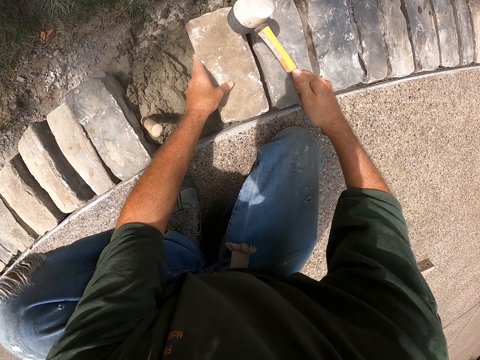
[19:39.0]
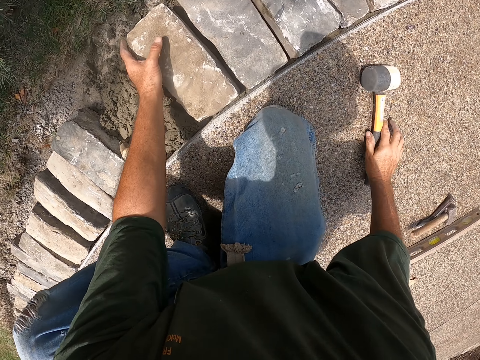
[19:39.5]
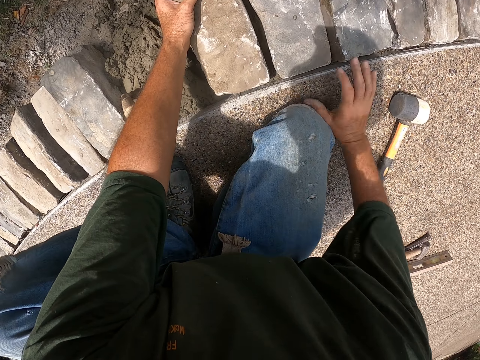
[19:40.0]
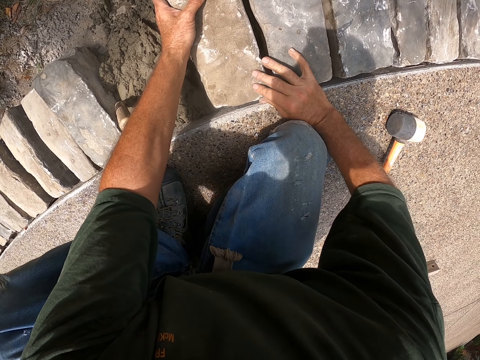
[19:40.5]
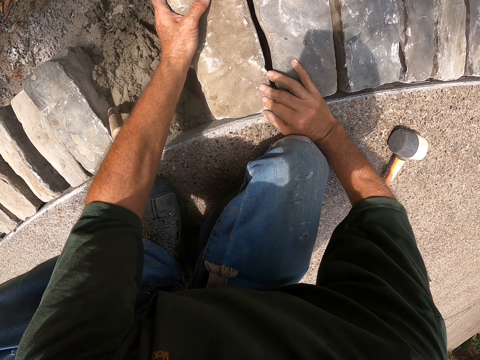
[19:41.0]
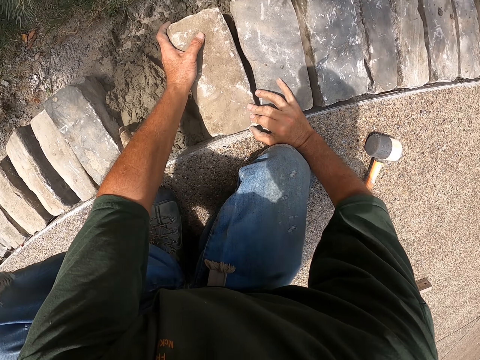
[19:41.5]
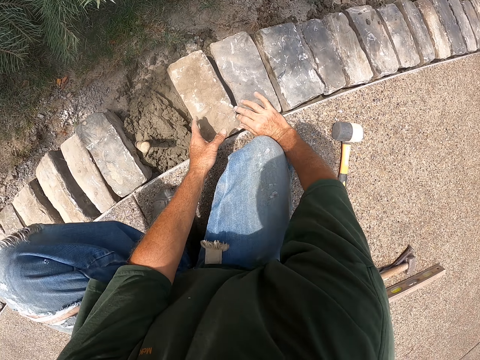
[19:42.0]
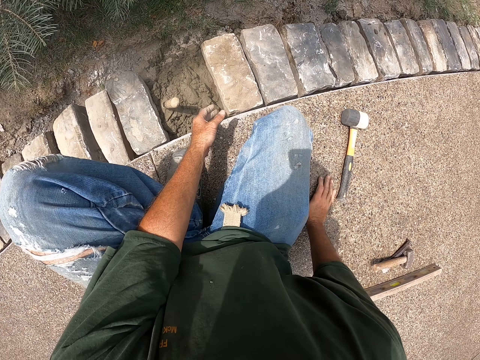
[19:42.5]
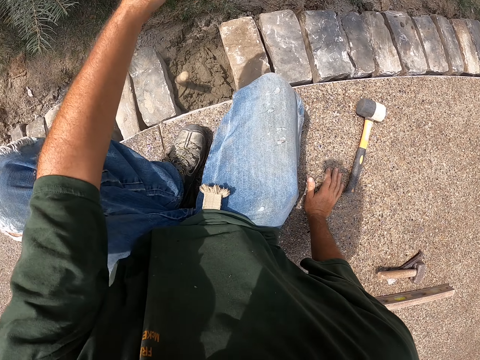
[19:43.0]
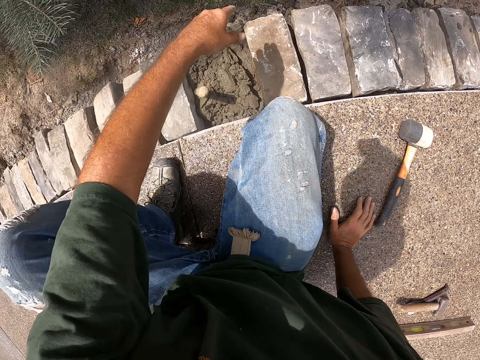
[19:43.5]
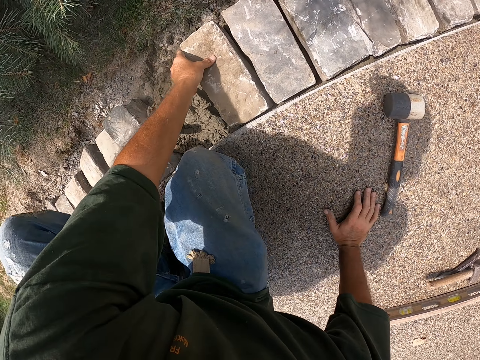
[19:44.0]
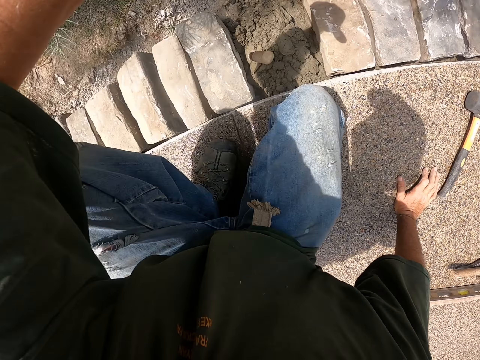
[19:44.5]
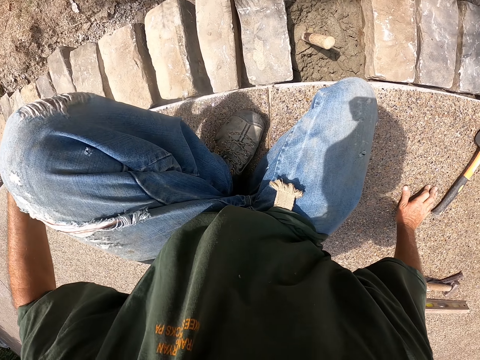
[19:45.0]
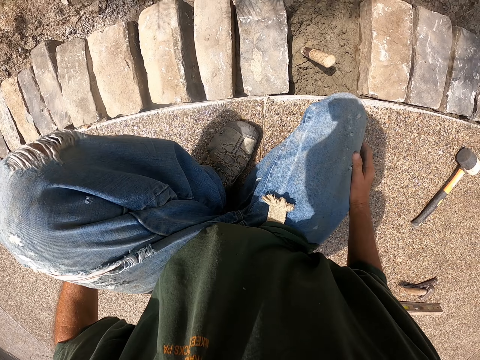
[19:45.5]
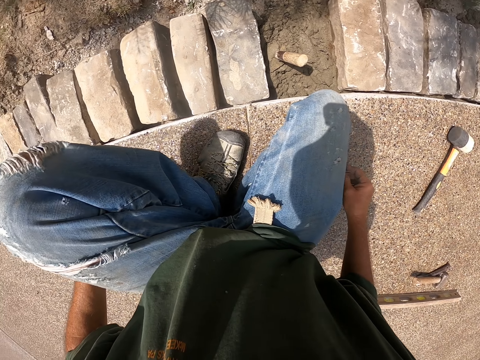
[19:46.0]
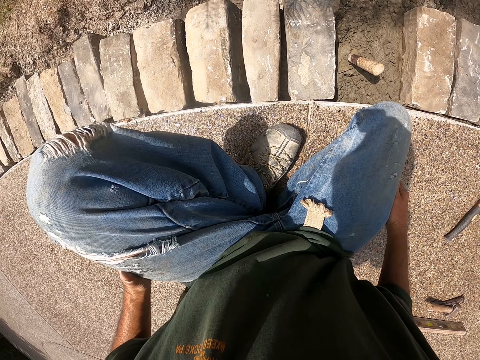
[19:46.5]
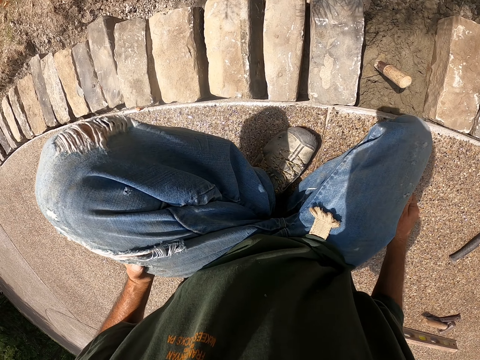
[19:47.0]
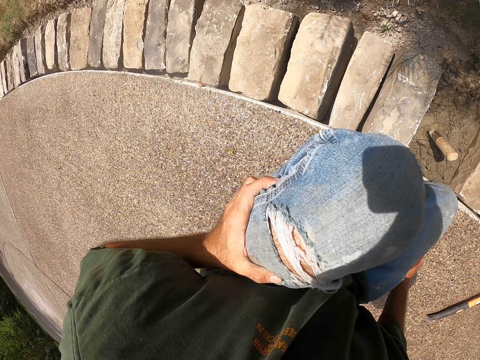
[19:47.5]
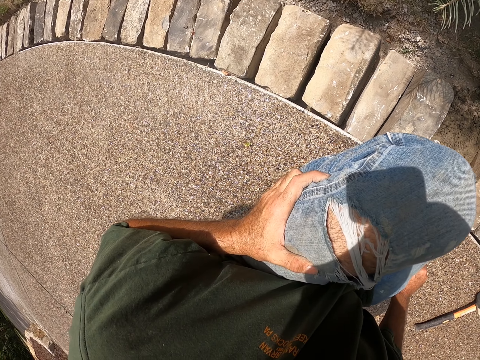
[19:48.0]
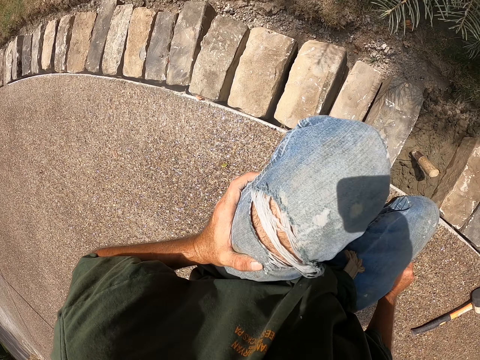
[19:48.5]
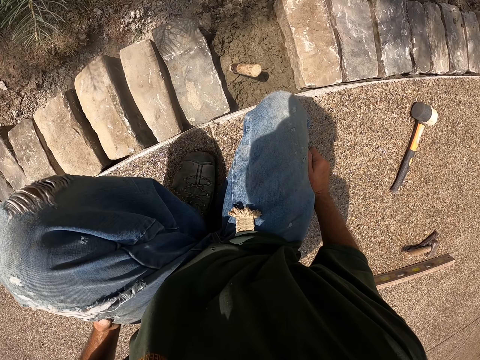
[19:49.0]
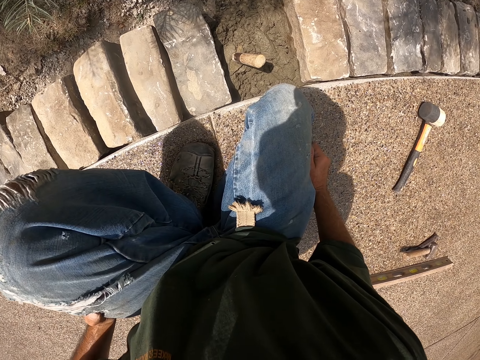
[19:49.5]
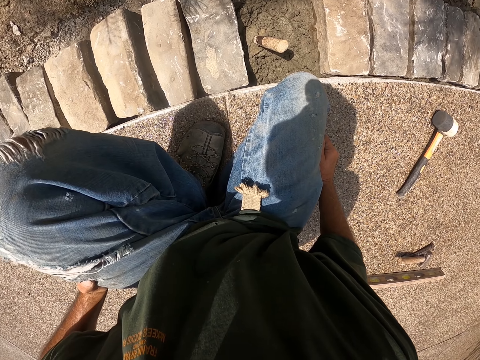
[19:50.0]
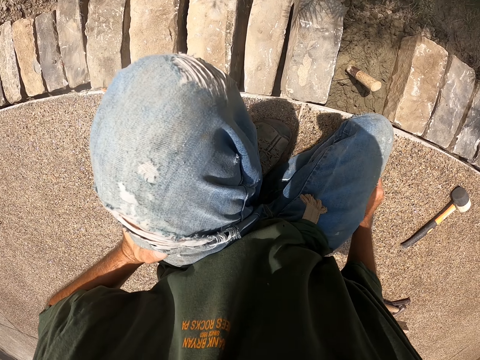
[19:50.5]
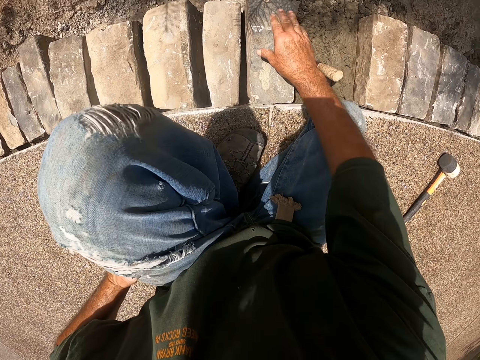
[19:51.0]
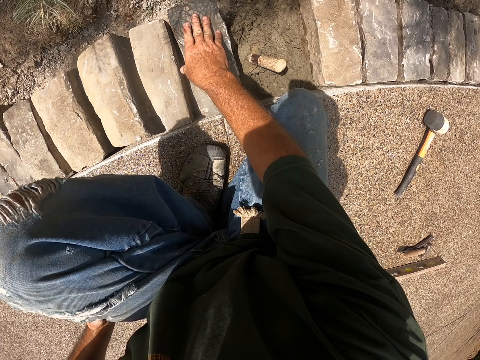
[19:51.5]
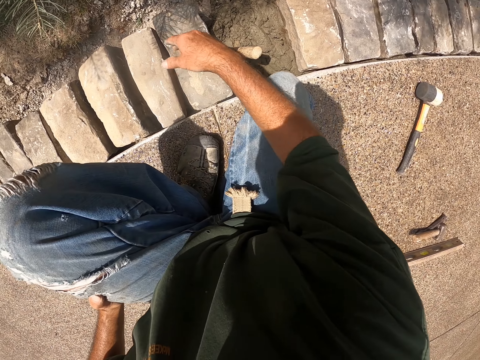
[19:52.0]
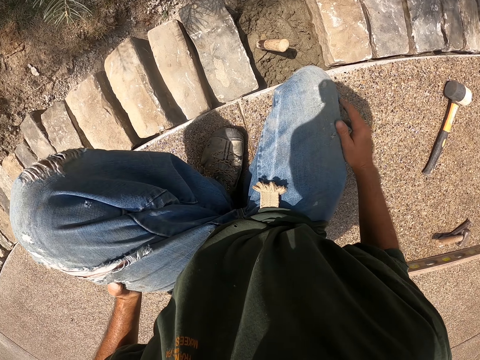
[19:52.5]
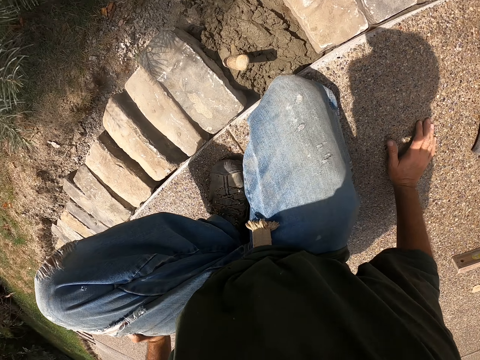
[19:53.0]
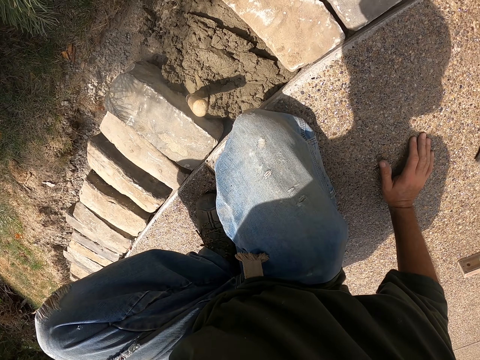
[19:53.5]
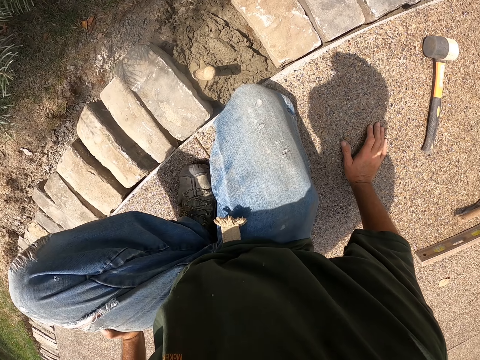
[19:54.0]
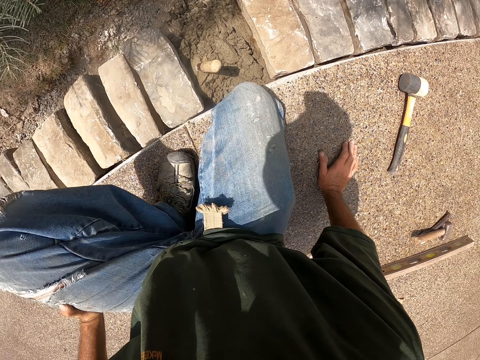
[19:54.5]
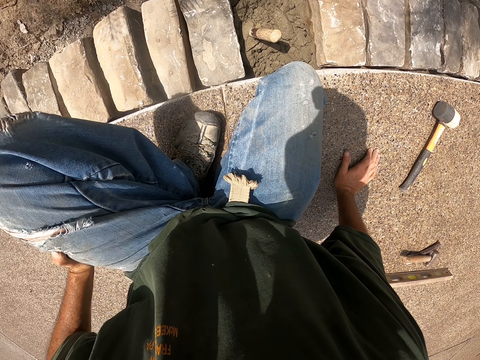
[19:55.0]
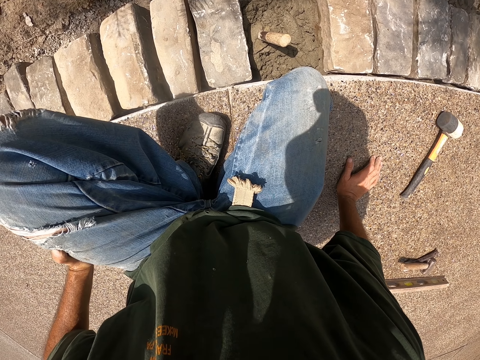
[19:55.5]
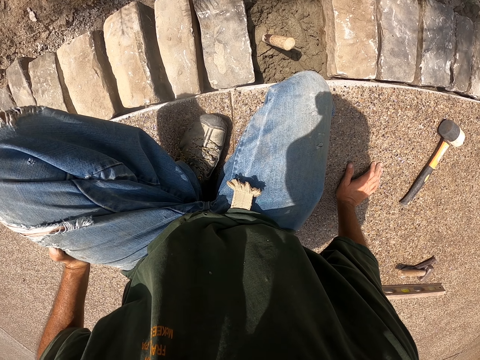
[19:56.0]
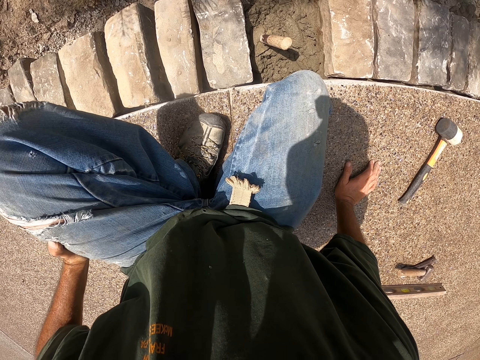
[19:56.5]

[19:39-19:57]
The camera wearer puts down a hammer. He presses the brick. He moves the brick with both hands. He moves to the side. He touches the brick. He looks at the bricks. He puts his hand on the brick. He looks around.

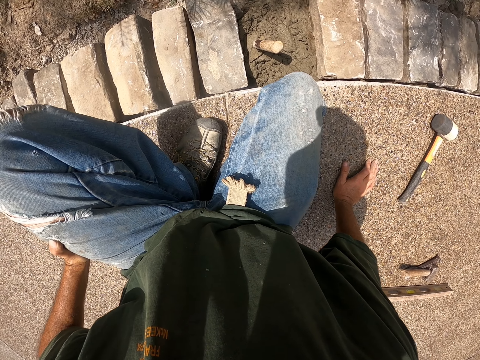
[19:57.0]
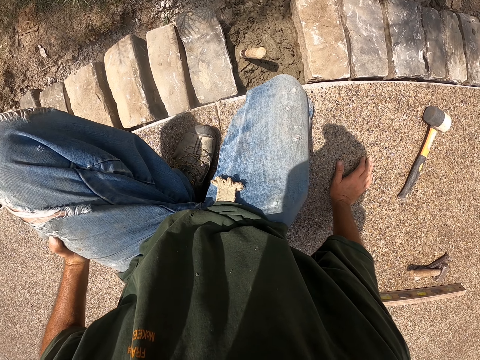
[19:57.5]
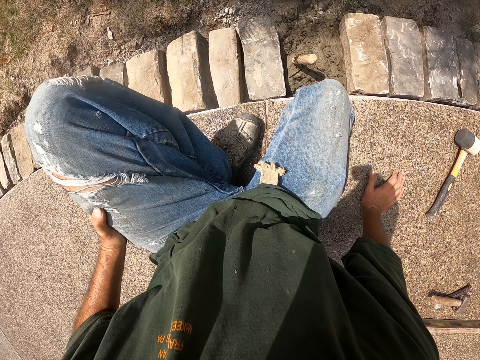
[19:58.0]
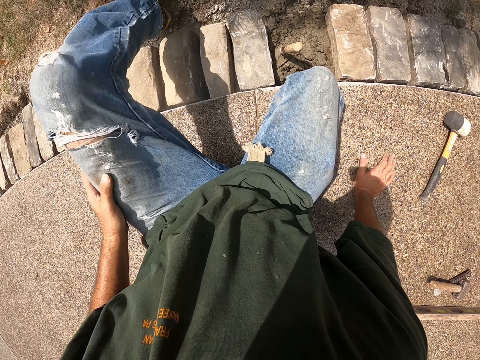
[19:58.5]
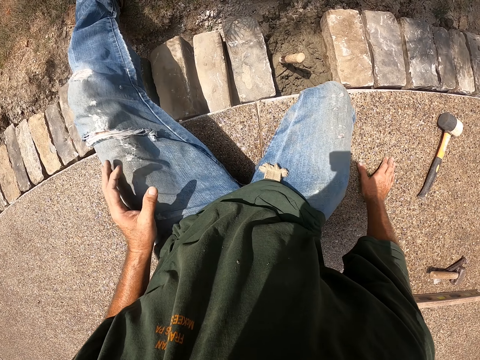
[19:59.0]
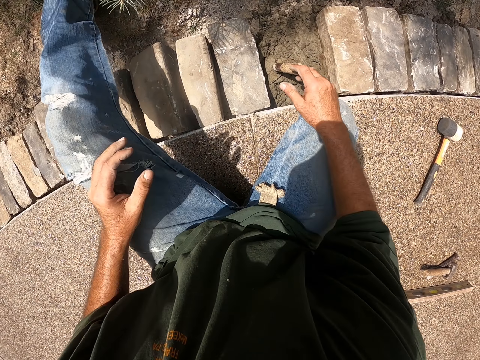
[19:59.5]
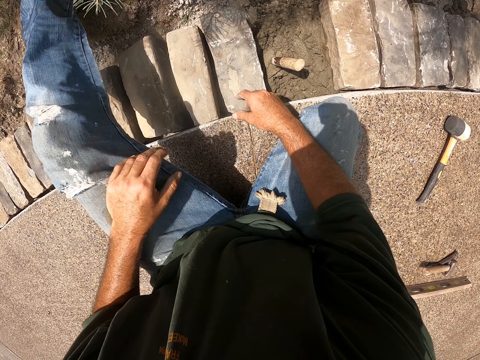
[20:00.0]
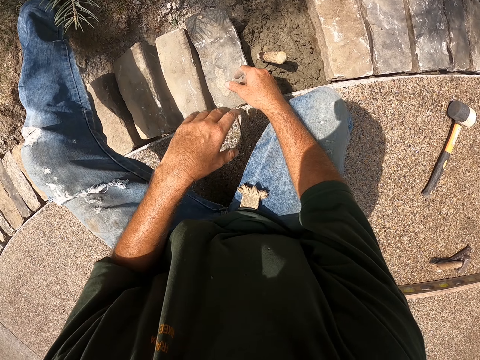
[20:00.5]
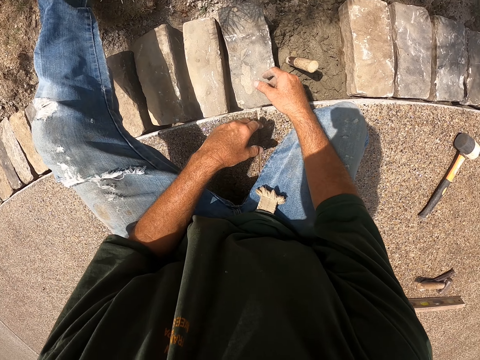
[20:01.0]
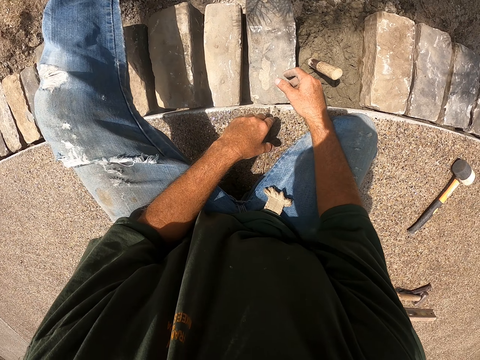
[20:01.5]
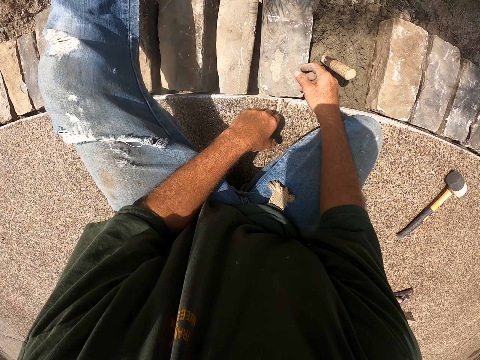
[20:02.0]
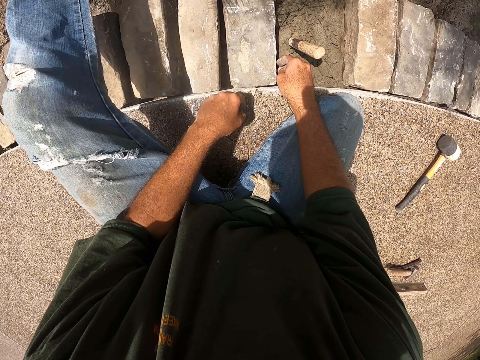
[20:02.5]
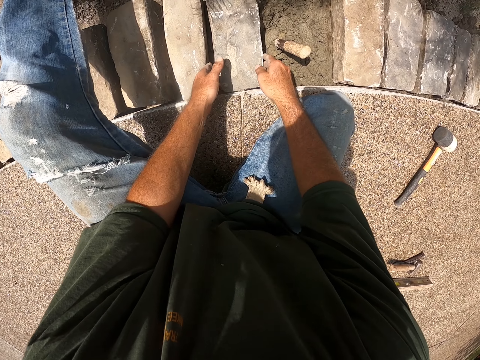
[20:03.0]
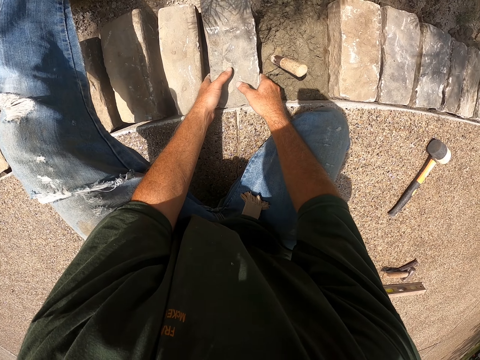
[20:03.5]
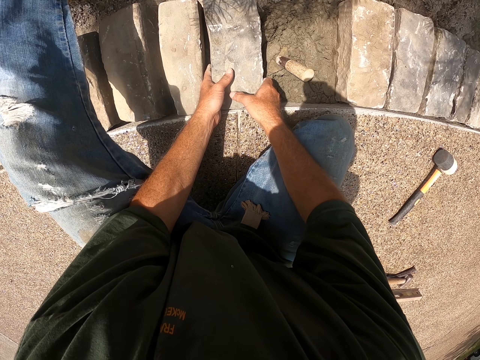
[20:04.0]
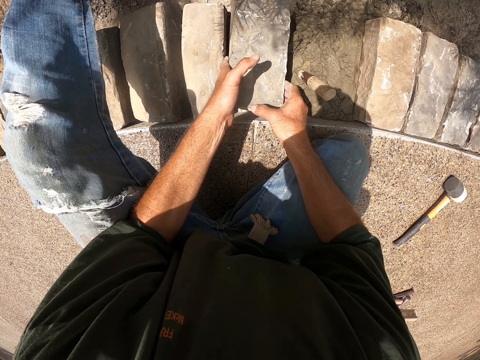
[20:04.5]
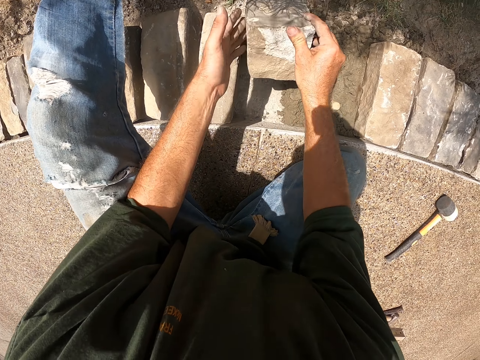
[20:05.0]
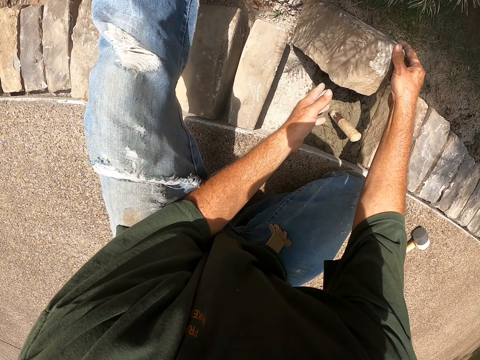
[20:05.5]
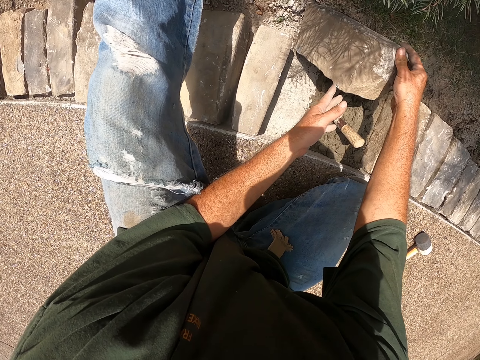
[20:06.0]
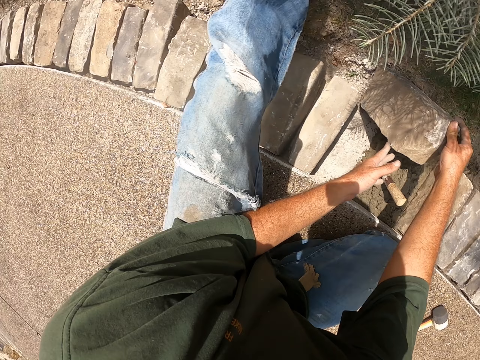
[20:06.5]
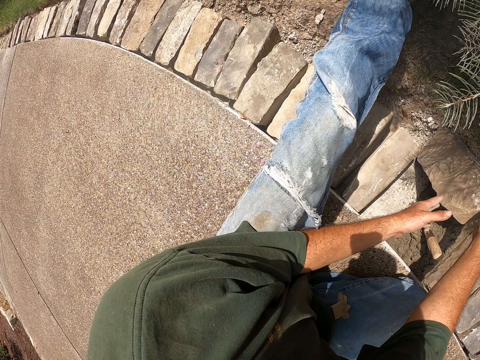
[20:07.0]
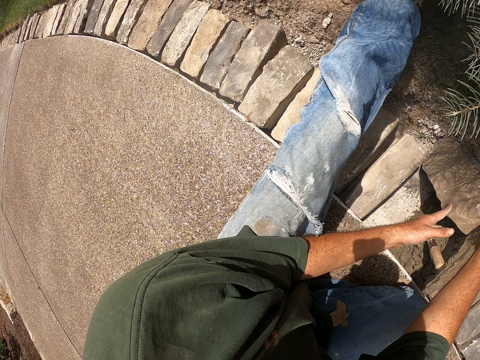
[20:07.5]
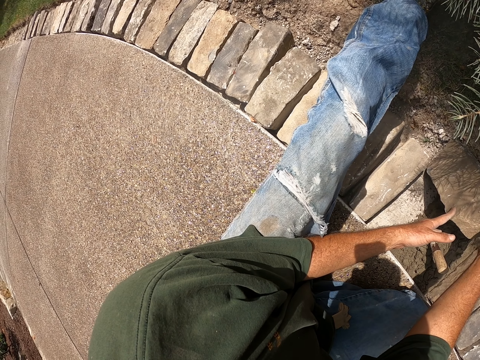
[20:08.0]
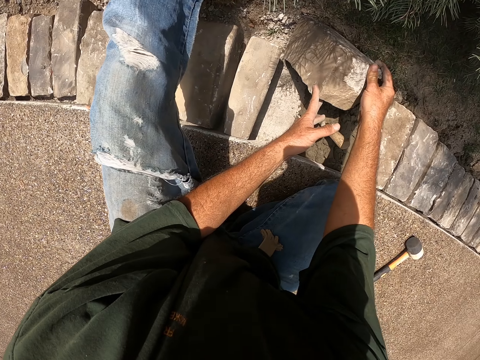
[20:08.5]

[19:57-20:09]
The camera wearer stretches his leg. He holds the brick and lifts the brick. He looks under the brick. He looks at the bricks.
